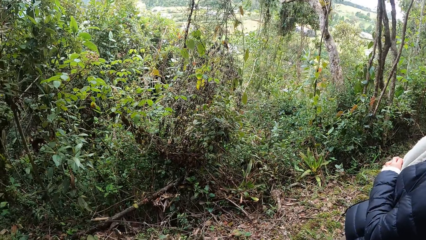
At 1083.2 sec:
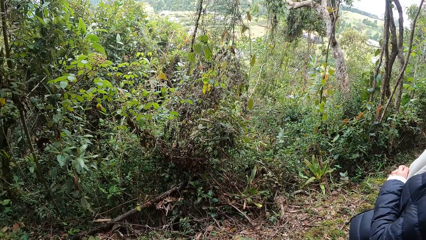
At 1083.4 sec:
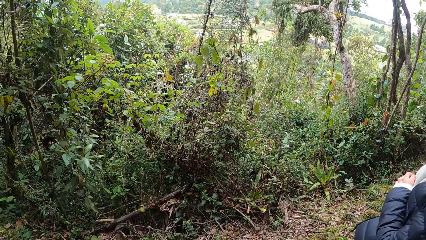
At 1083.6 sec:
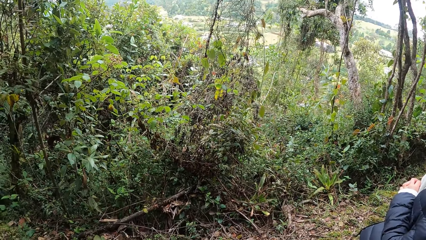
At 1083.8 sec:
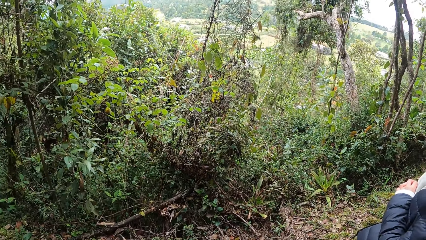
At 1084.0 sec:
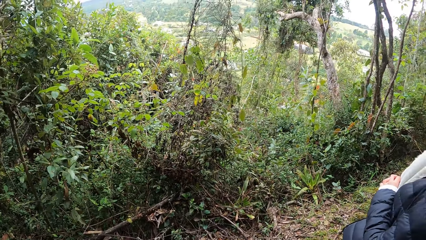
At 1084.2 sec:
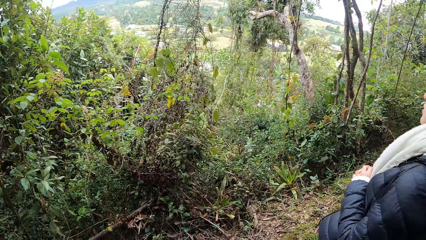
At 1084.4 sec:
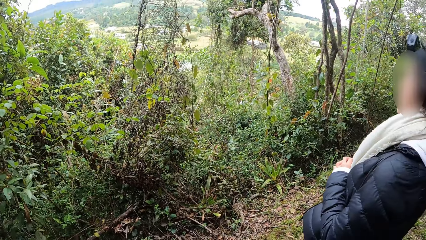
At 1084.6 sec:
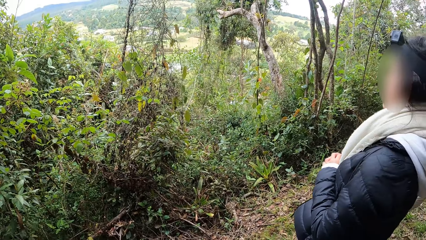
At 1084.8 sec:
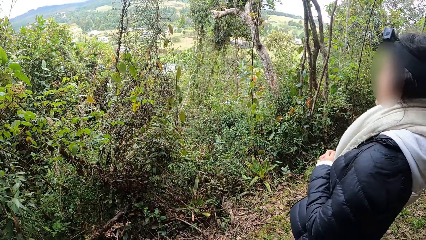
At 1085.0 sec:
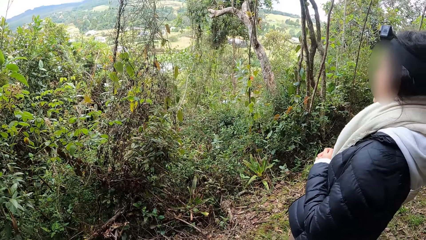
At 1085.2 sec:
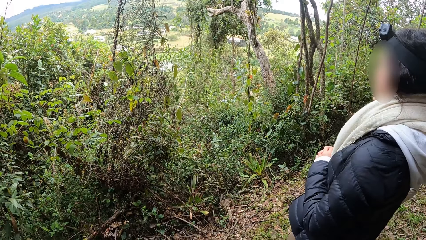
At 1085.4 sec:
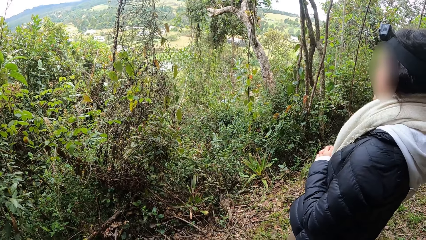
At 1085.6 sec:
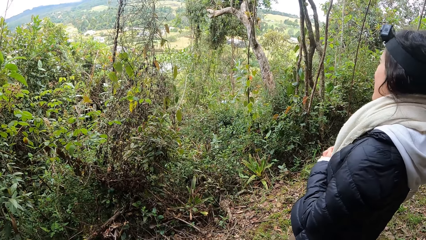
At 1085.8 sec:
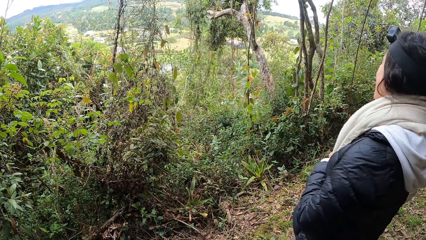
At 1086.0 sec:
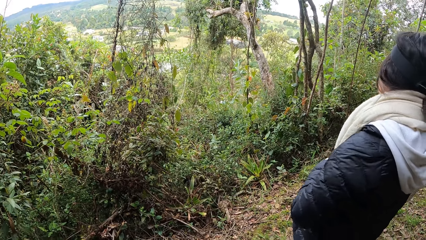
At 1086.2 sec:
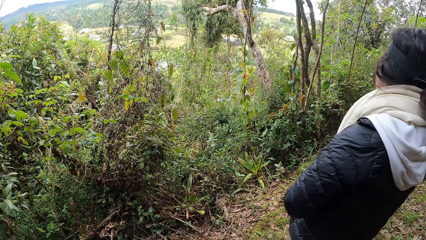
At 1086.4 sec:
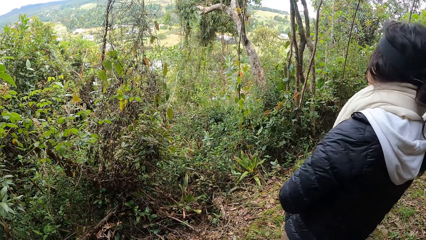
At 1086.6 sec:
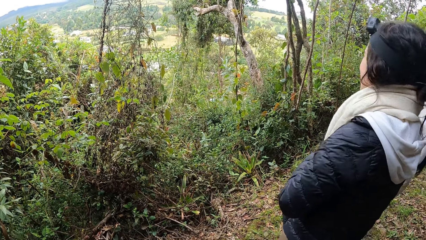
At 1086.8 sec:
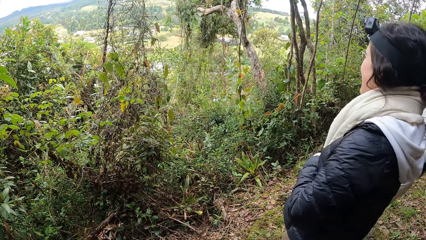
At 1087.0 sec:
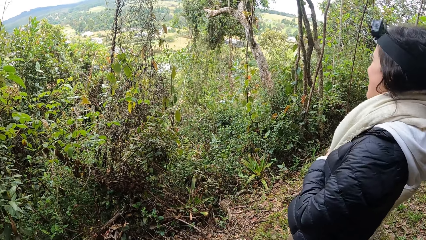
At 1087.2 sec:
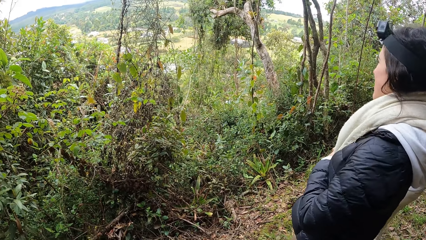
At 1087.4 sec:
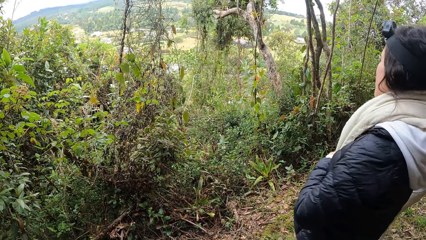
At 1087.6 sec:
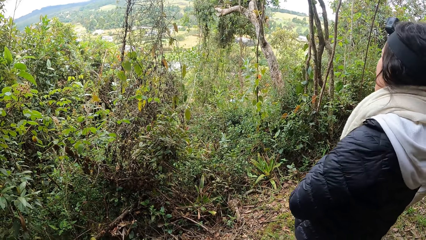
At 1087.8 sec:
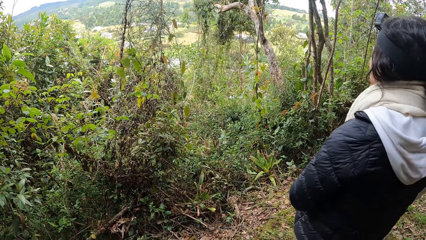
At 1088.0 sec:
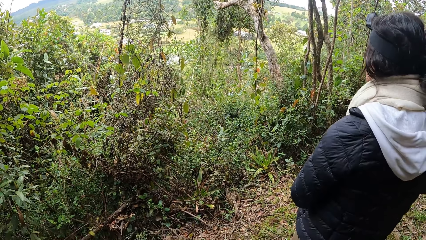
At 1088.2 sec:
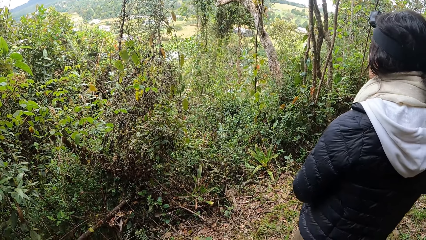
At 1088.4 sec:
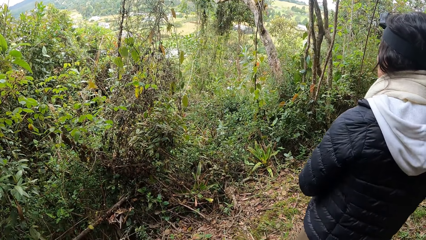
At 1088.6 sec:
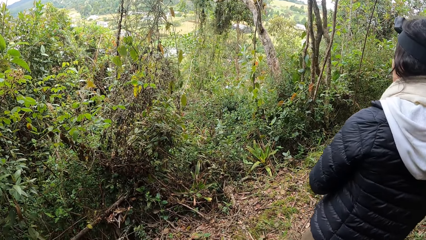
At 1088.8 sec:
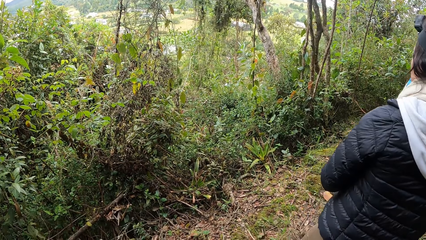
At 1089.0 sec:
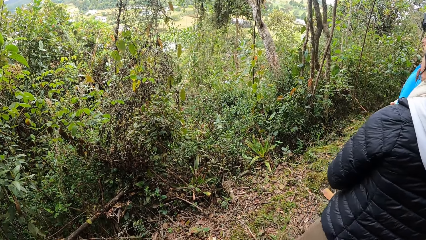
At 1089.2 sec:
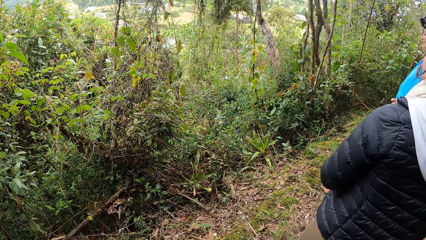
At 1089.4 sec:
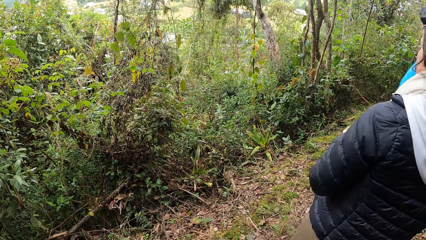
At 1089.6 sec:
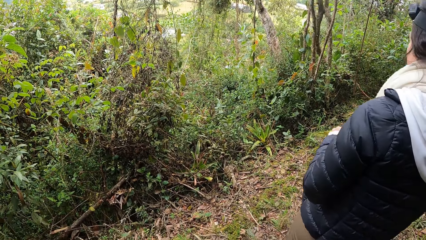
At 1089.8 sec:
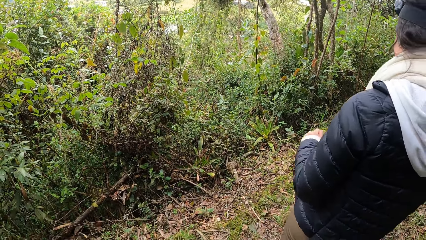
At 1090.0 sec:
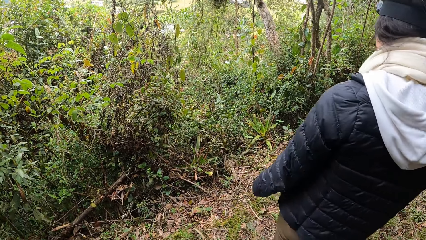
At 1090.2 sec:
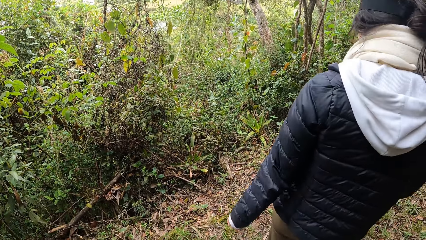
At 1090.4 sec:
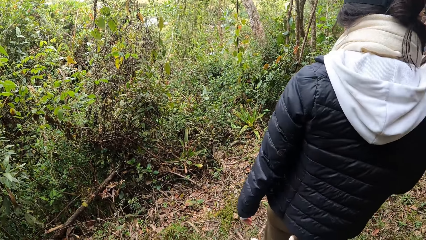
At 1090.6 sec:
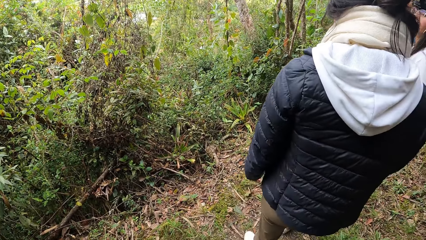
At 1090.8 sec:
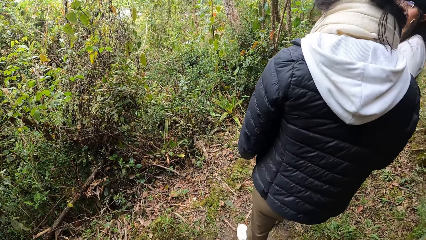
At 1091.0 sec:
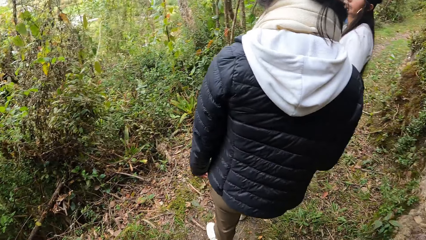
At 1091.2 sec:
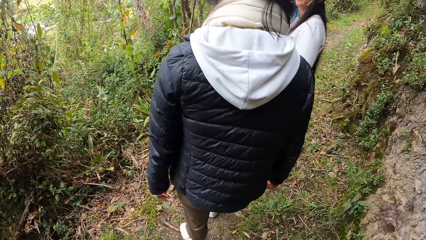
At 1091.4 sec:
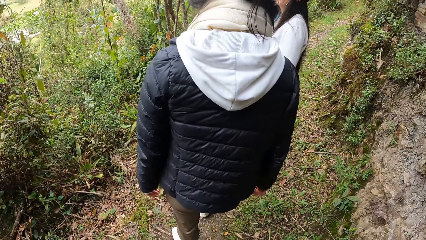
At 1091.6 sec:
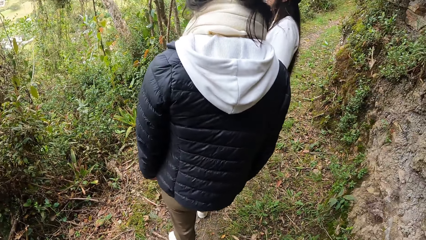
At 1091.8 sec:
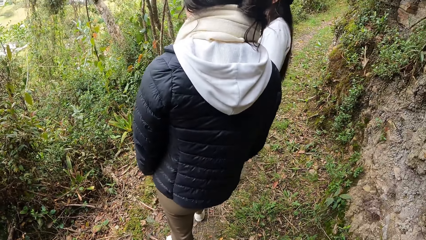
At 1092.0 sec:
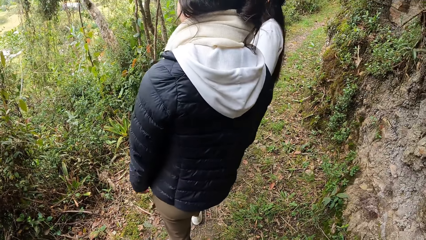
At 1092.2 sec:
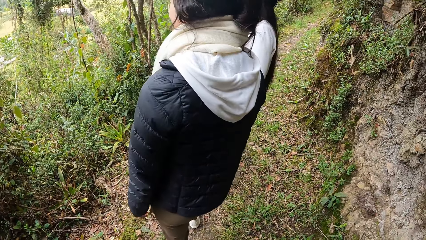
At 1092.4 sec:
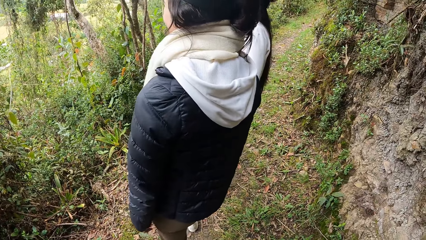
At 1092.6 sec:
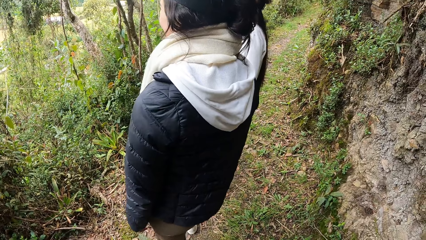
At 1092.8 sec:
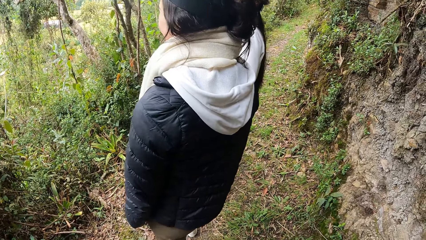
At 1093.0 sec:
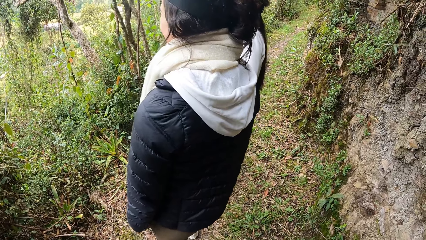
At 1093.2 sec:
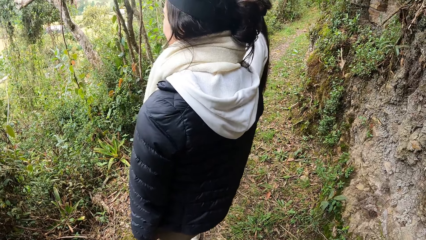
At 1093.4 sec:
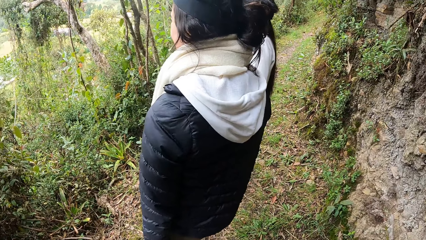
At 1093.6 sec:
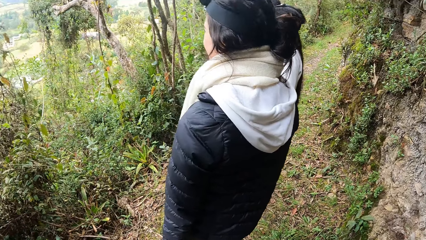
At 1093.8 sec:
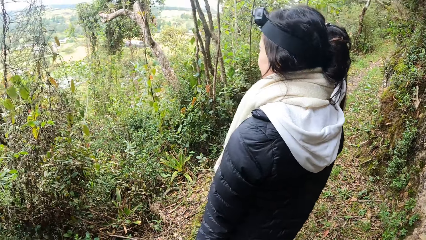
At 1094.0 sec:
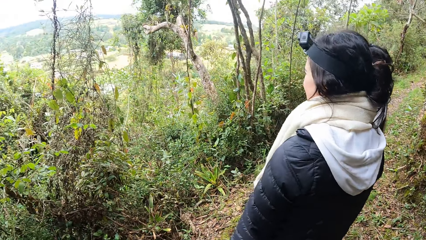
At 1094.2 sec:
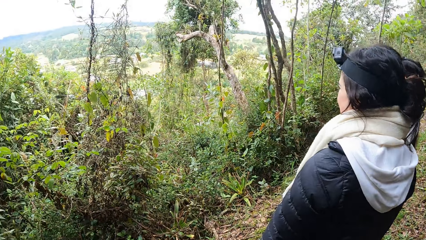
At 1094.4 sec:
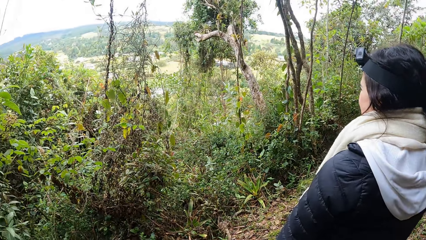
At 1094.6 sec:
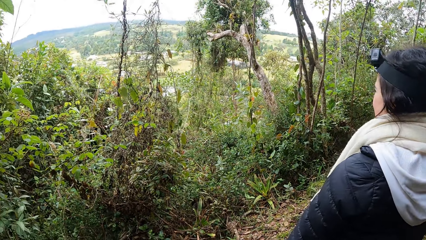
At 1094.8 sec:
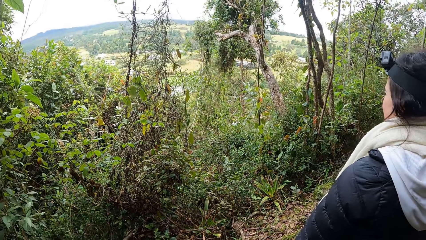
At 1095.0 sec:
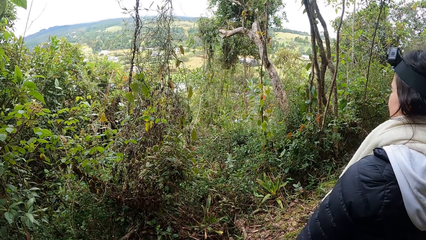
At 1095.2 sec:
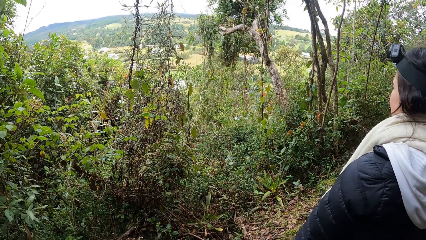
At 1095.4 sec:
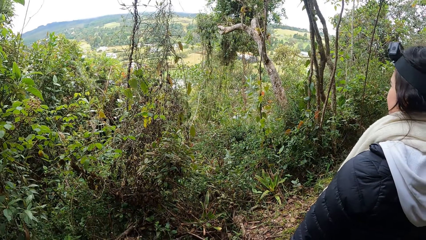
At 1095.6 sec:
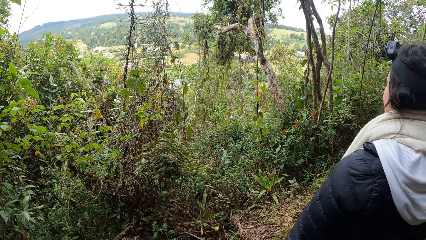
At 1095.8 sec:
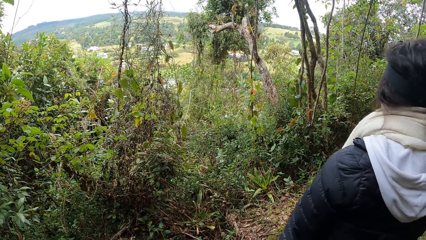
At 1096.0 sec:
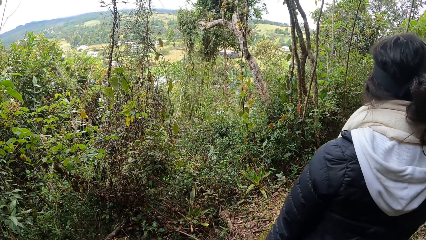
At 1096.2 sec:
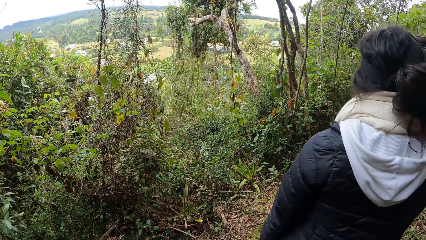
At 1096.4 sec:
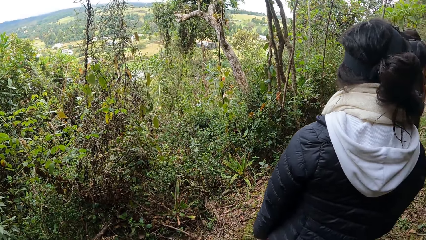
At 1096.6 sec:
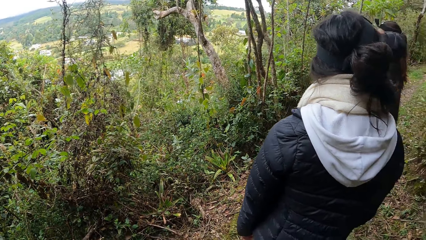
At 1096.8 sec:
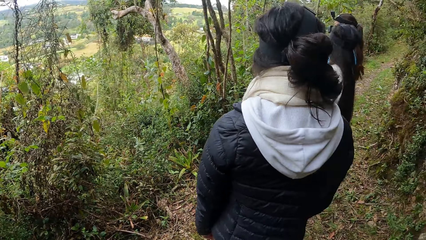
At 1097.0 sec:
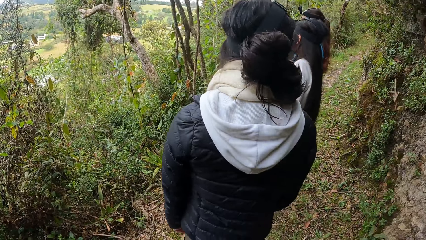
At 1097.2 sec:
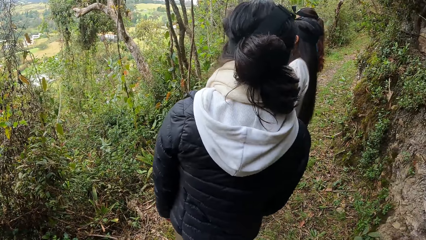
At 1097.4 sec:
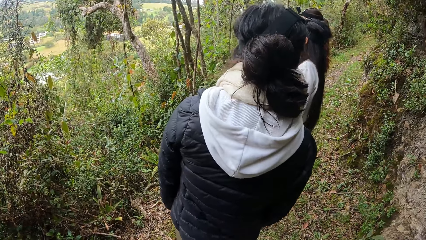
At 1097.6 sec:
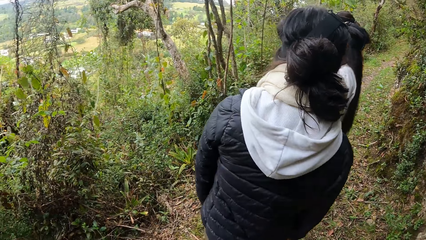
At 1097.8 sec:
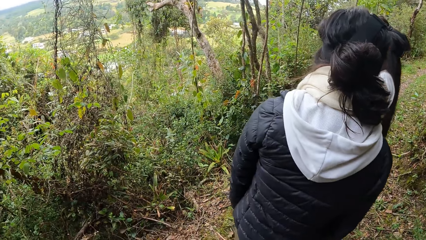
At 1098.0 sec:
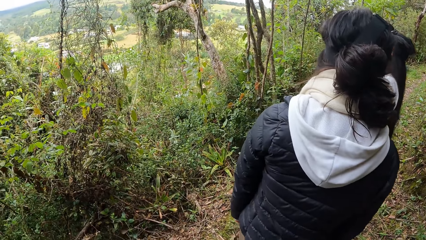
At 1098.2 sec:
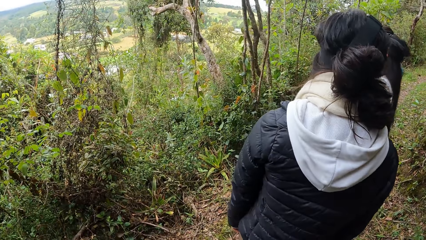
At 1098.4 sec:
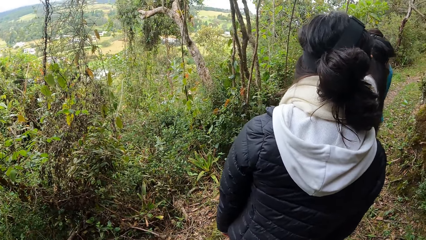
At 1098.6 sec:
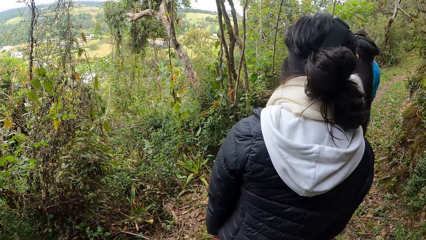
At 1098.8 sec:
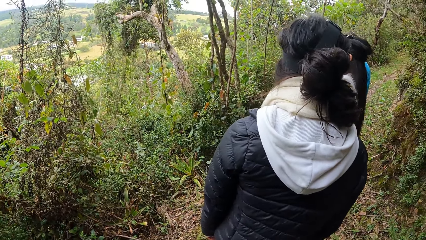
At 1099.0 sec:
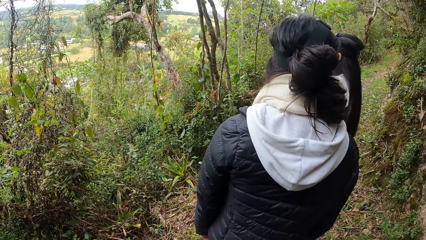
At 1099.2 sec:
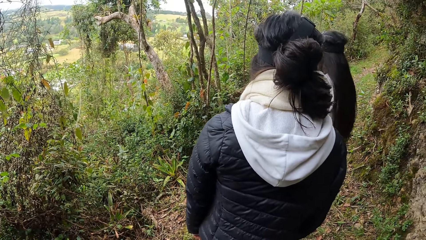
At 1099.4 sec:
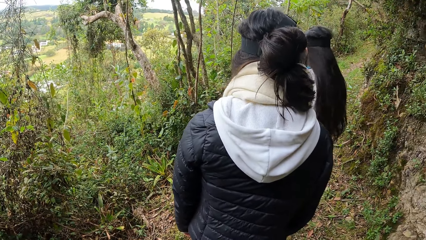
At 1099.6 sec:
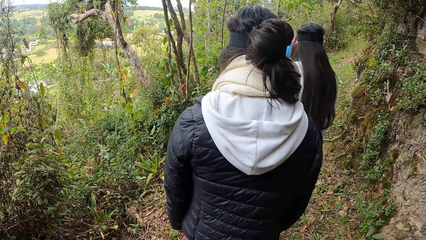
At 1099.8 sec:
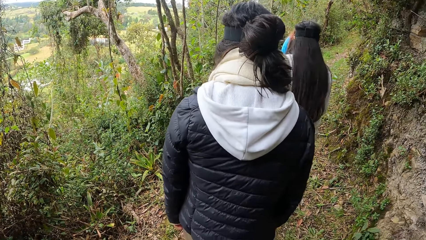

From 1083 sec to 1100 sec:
The camera wearer looks at the trees.
